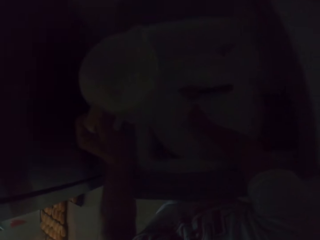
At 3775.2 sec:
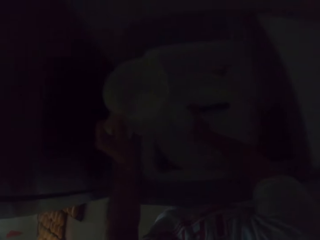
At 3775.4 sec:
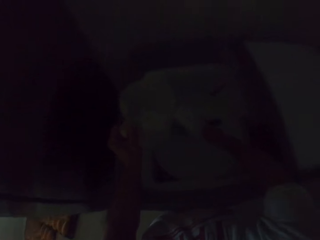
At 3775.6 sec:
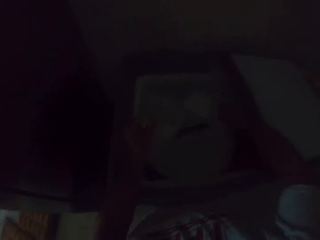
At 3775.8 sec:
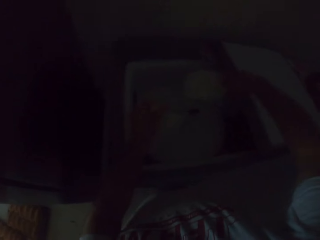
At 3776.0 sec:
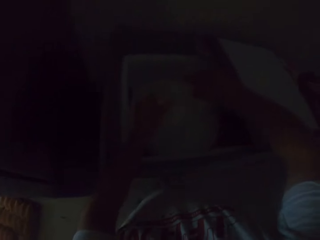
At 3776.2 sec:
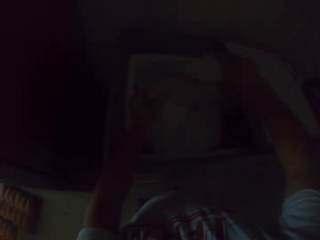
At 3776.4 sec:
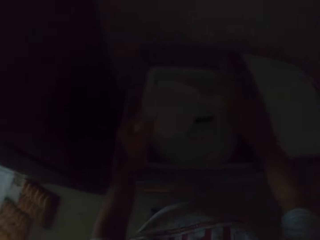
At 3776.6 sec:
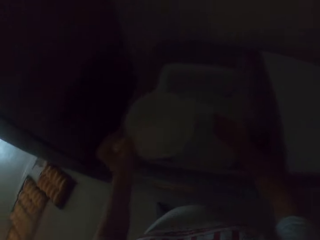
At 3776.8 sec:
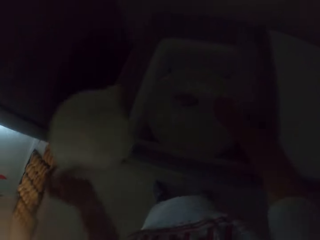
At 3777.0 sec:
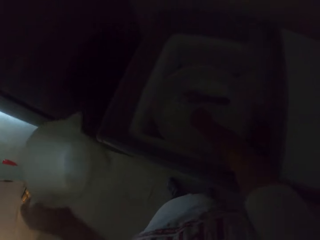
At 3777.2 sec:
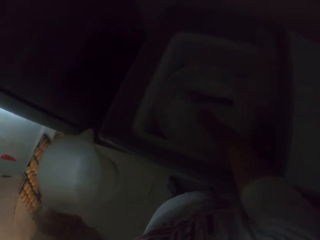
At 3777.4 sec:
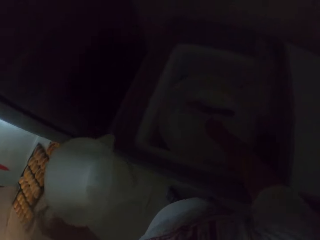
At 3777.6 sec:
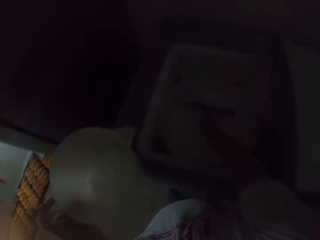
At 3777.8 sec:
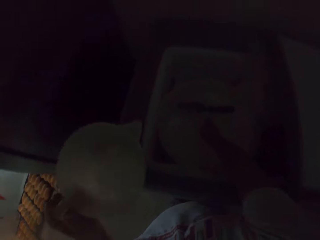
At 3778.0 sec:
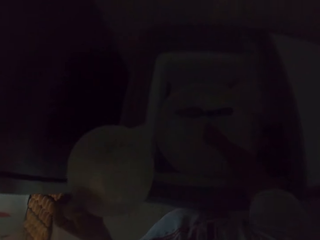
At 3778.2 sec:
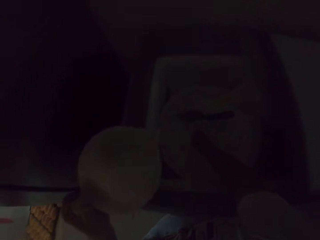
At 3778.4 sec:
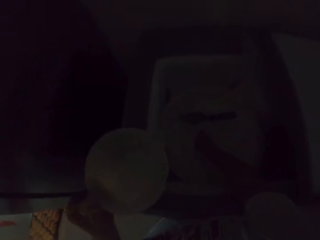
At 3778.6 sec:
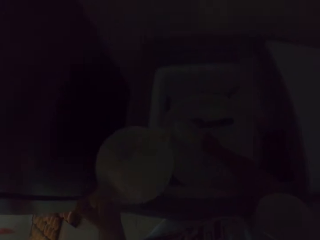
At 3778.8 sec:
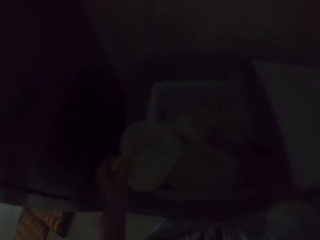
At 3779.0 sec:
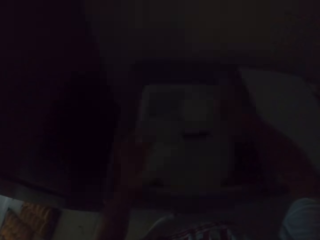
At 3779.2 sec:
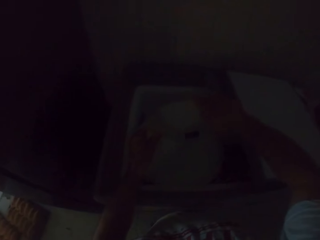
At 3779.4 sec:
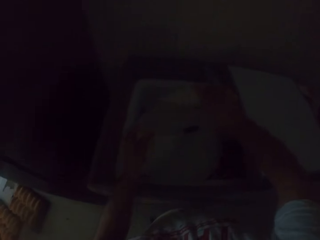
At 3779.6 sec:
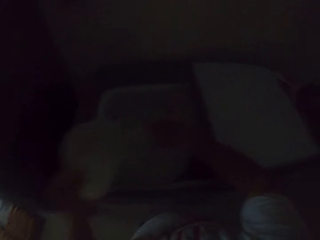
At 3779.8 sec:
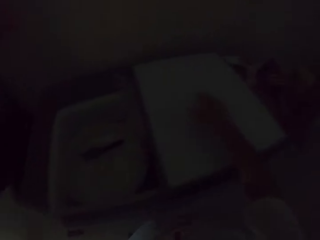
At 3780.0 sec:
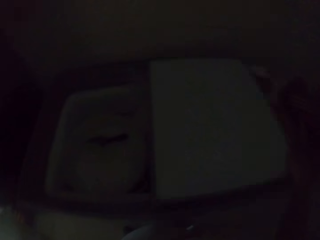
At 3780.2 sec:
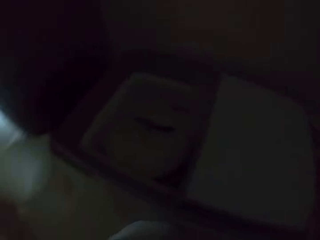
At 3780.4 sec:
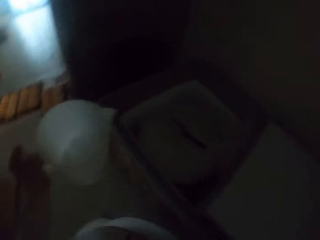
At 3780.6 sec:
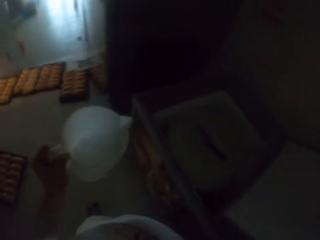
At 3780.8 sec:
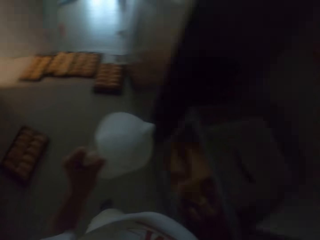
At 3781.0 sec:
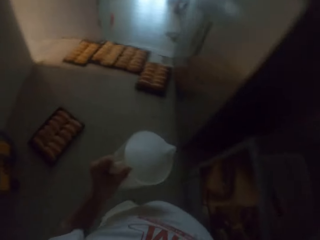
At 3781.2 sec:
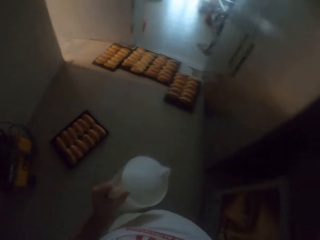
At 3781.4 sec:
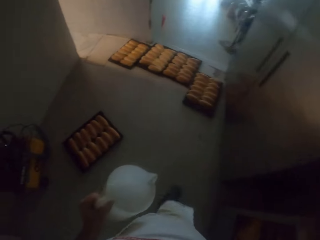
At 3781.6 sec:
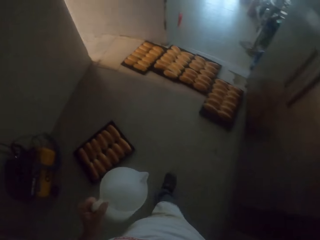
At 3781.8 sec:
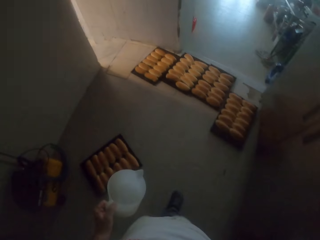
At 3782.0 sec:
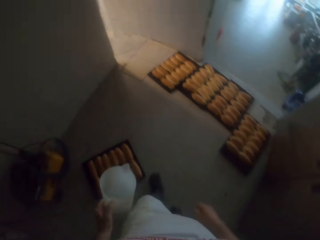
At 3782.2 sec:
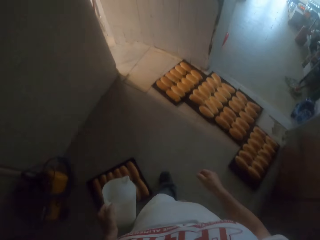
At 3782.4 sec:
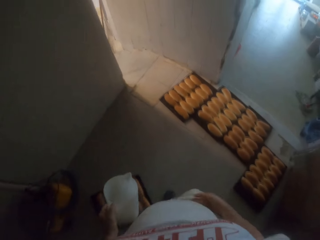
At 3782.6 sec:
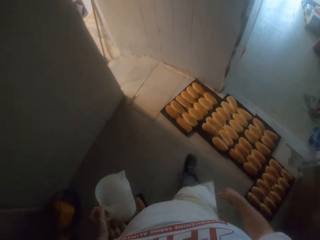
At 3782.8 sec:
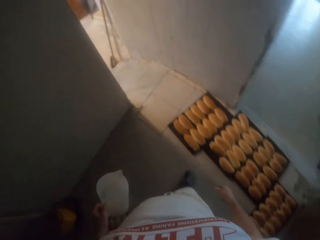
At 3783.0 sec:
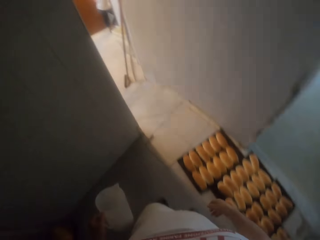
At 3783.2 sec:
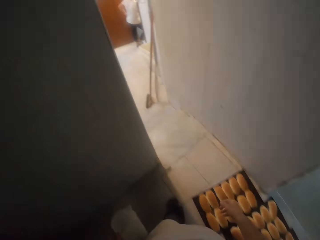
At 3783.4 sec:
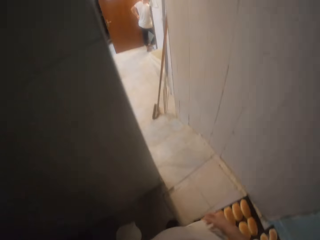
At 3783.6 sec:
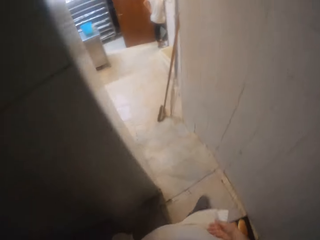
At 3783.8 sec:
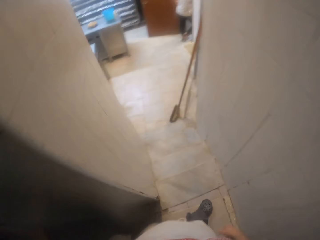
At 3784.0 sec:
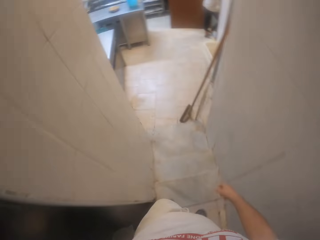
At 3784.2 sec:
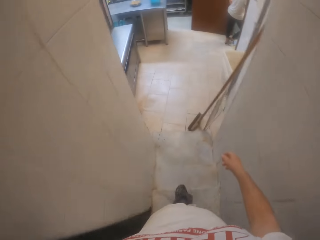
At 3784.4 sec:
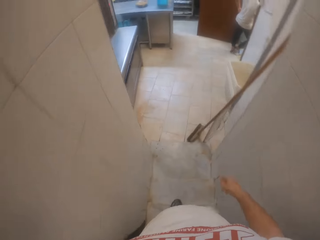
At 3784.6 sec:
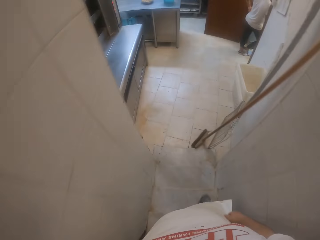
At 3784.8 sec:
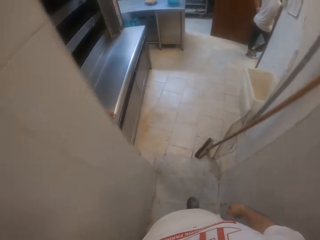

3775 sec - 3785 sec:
The camera wearer pours the sugar or flour inside the measuring cup or jug with the measuring spoon in his right hand. He puts the measuring spoon inside the cooler with his right hand. He scoops out the sugar from the cooler with the measuring spoon in his right hand. He pours the sugar inside the measuring cup with the measuring spoon in his right hand. He drops the measuring spoon inside the cooler with his right hand. He takes the jug containing flour. He walks out of a store.

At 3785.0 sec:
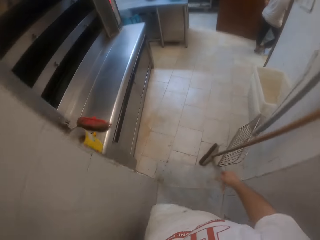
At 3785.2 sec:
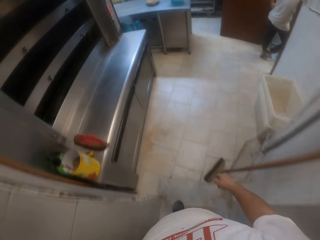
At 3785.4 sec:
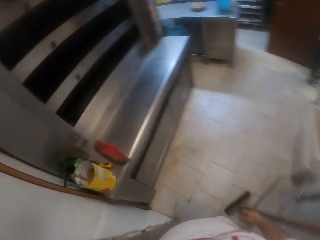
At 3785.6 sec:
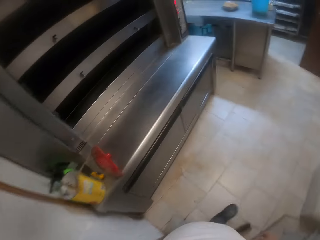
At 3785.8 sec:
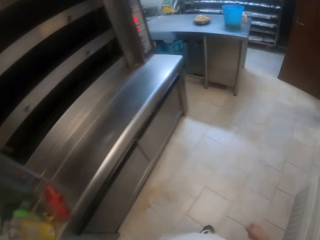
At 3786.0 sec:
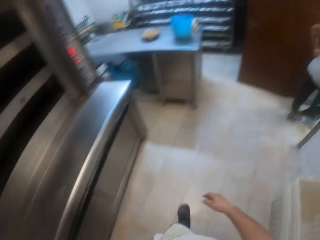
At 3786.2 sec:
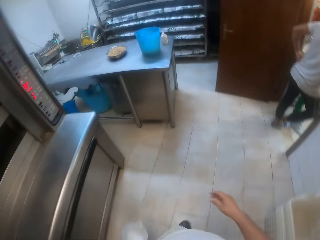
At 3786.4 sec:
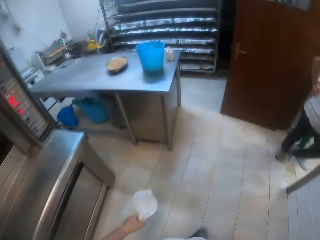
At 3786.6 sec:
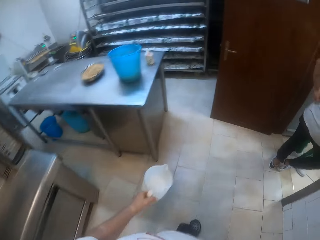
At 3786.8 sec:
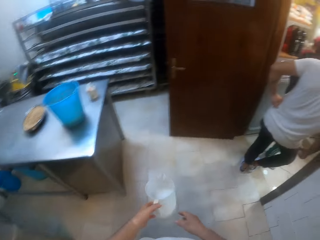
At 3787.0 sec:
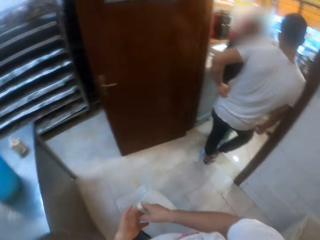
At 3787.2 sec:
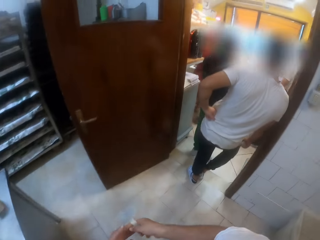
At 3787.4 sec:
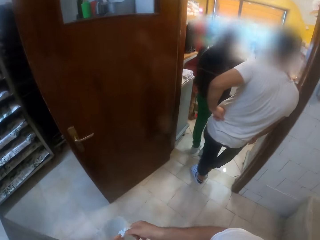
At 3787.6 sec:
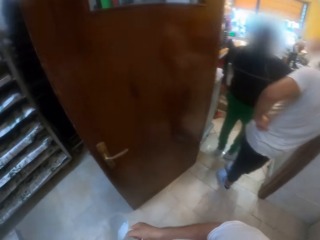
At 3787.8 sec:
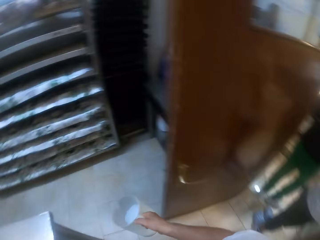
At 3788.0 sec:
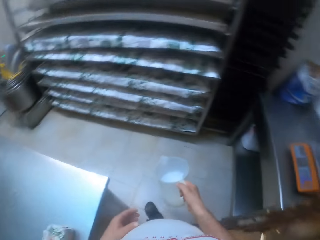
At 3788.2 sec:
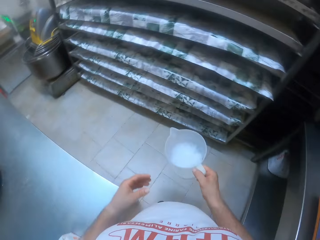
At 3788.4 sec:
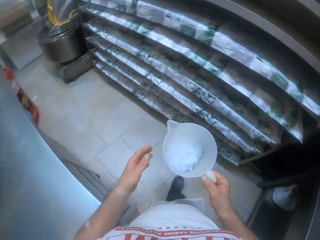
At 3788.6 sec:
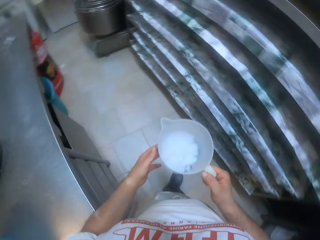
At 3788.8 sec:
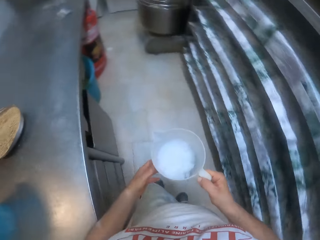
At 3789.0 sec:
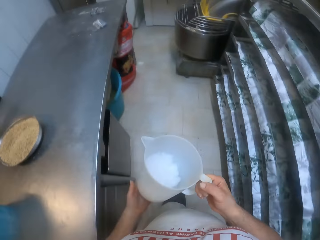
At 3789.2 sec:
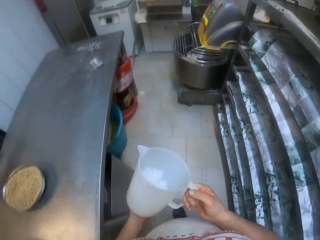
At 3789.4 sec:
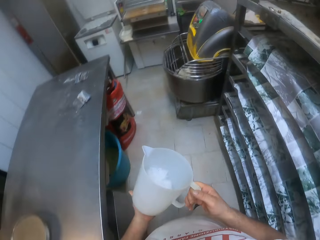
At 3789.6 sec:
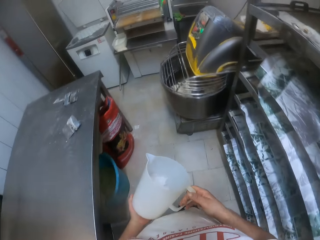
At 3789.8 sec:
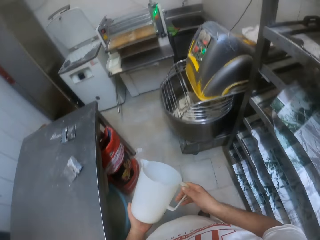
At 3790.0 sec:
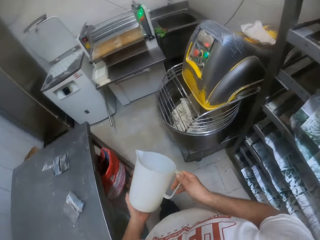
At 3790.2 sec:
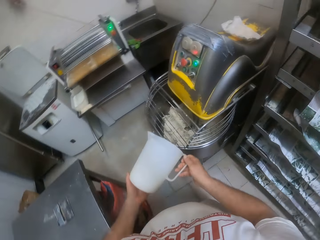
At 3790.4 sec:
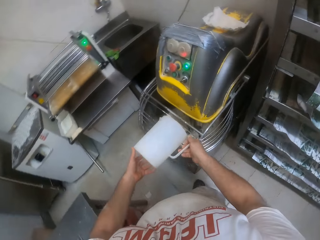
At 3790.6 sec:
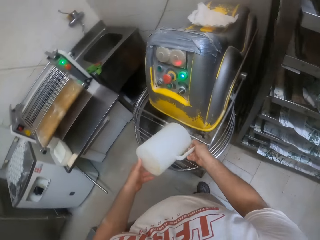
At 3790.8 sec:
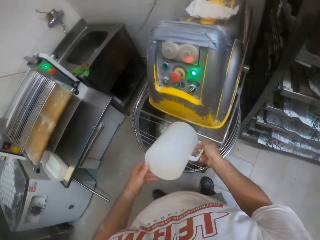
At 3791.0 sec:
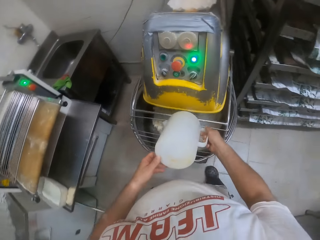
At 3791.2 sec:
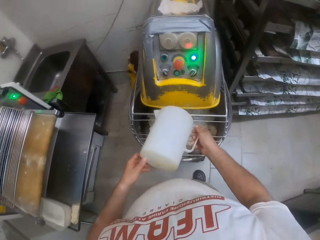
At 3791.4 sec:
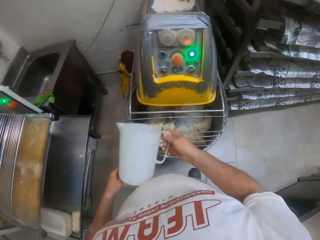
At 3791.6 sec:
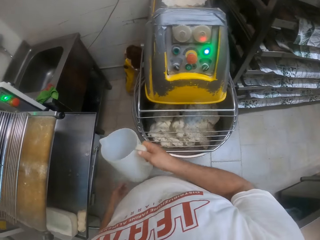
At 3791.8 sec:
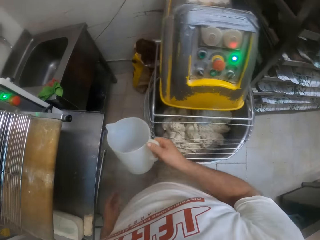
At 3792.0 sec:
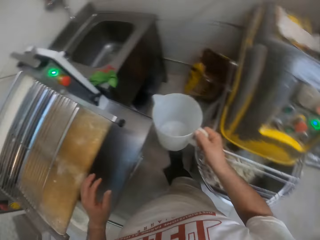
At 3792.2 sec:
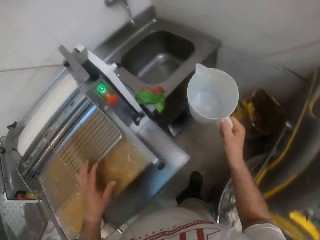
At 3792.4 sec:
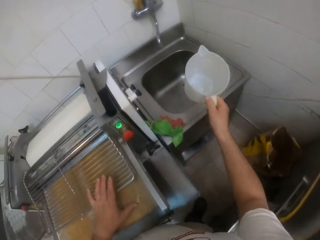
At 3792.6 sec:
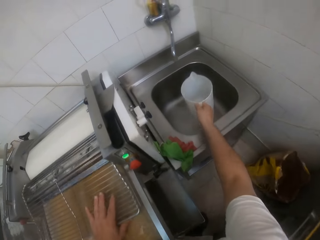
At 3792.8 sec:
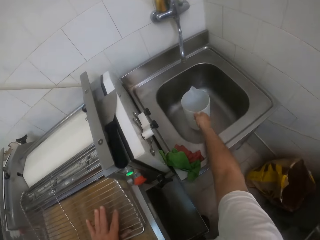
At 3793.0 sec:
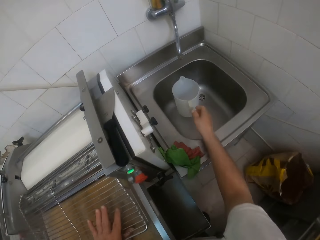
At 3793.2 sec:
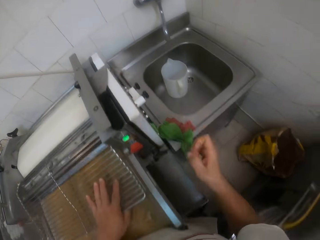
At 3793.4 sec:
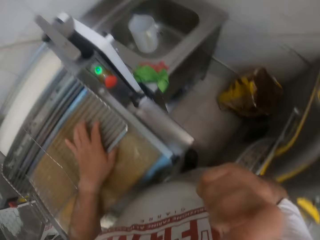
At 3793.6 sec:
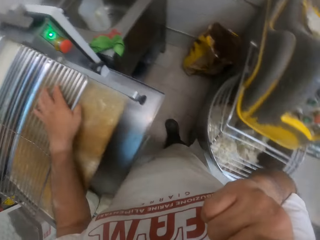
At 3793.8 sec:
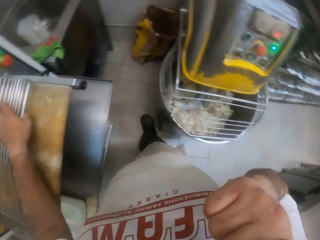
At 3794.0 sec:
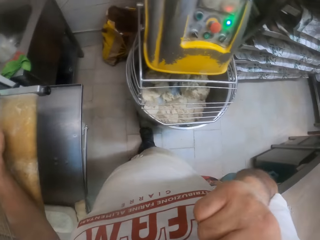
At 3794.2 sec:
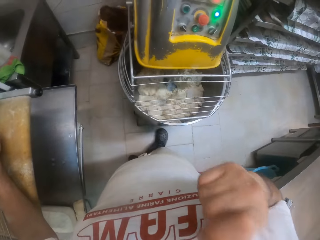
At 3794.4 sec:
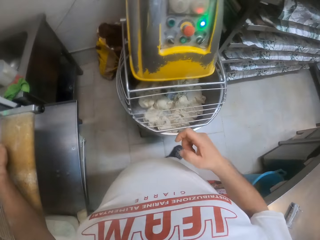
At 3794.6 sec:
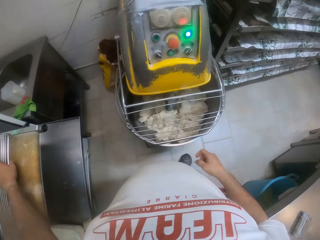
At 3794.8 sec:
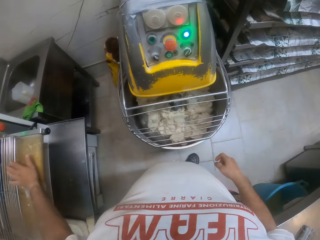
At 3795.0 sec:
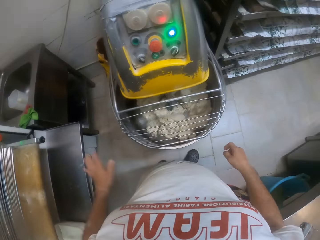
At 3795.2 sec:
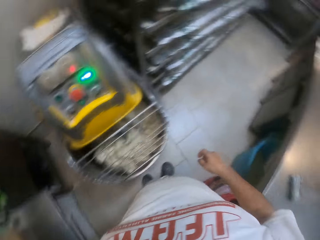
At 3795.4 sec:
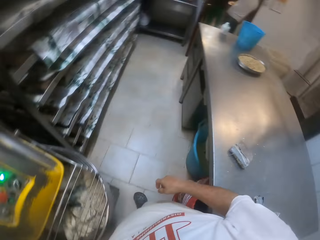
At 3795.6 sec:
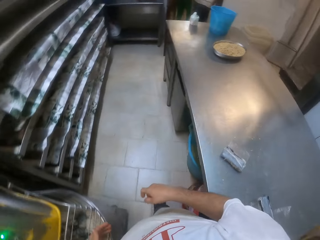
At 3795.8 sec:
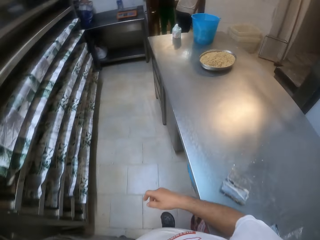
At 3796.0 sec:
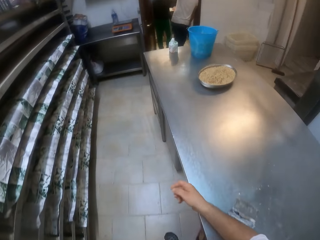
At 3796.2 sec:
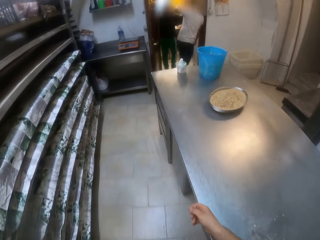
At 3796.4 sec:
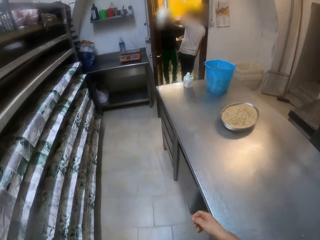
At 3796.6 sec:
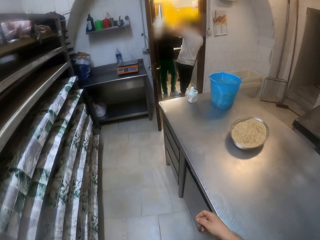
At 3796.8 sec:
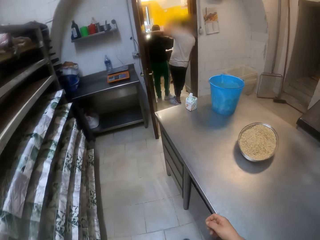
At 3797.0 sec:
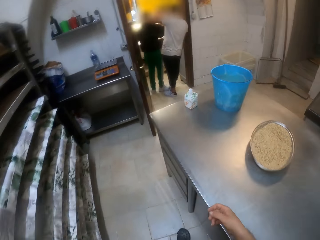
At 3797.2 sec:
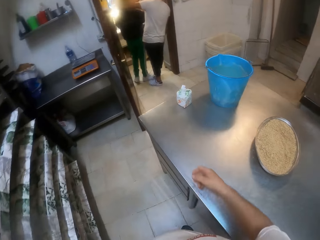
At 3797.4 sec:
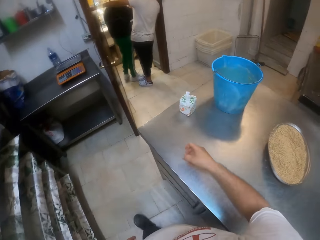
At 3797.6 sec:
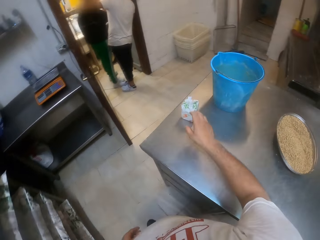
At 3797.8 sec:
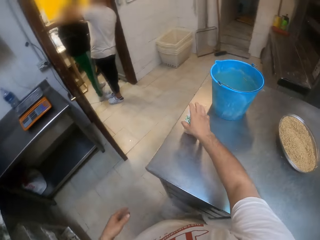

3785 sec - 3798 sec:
The camera wearer passes the measuring cup of sugar from his left hand to his right hand. He holds the measuring cup of sugar with both hands. He pours some sugar on the dough in the food mixer with both hands. He places his left hand on a rack. He places the measuring cup in a sink with his right hand. He touches his face. He walks around the bakery.
